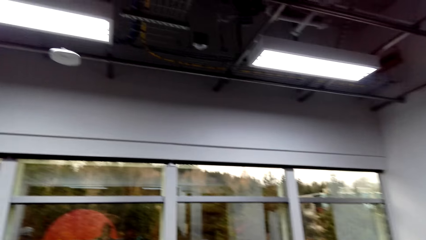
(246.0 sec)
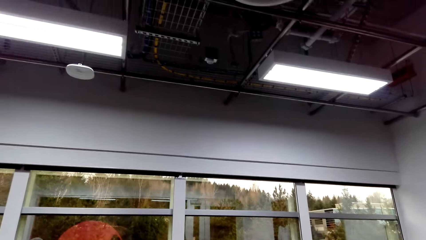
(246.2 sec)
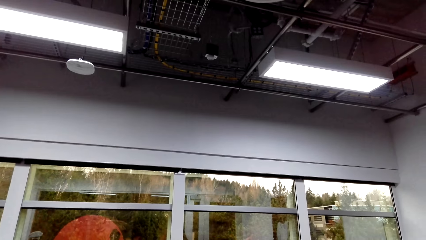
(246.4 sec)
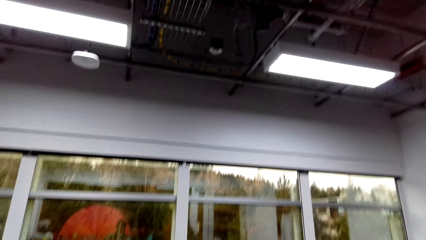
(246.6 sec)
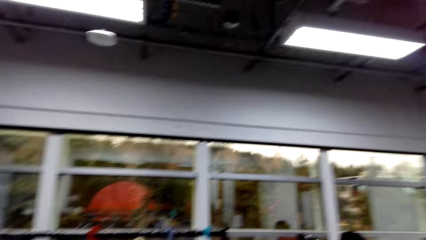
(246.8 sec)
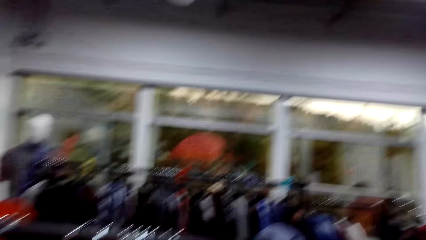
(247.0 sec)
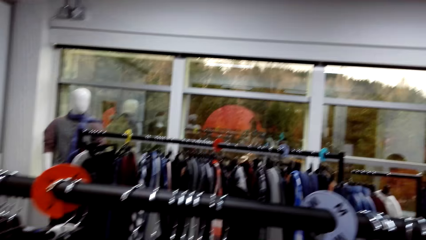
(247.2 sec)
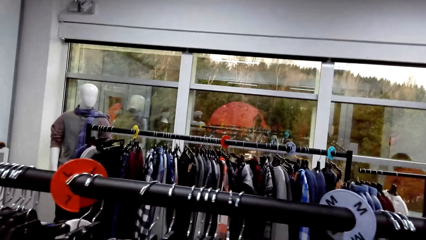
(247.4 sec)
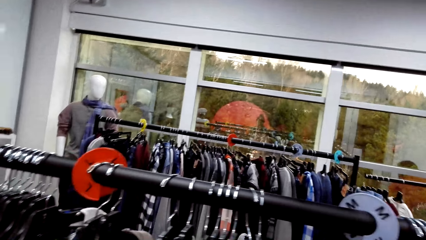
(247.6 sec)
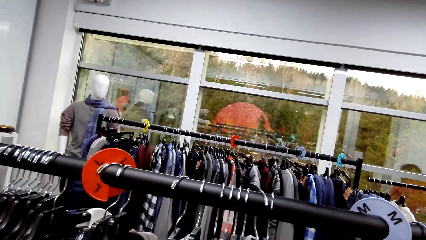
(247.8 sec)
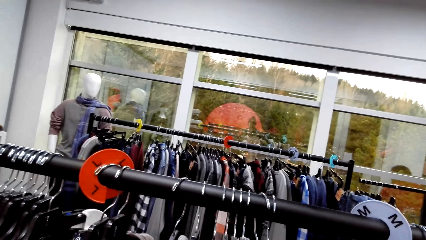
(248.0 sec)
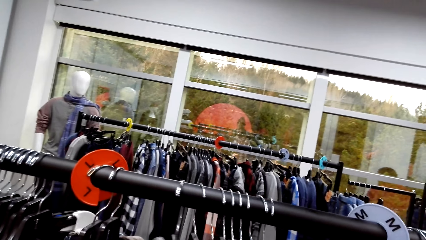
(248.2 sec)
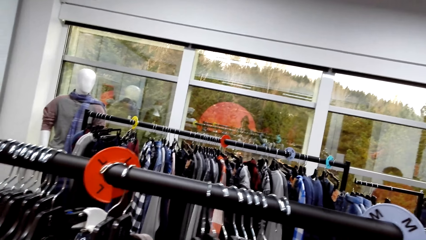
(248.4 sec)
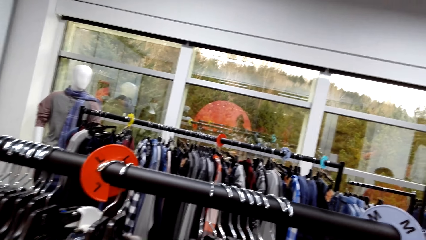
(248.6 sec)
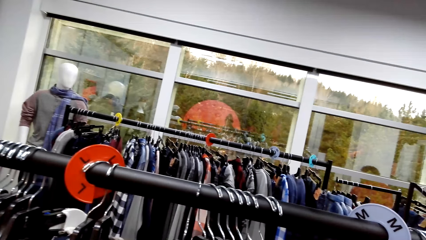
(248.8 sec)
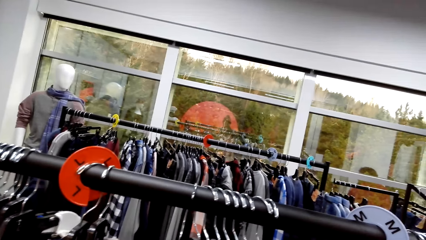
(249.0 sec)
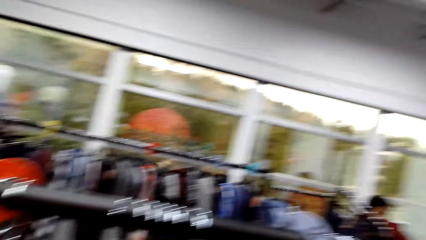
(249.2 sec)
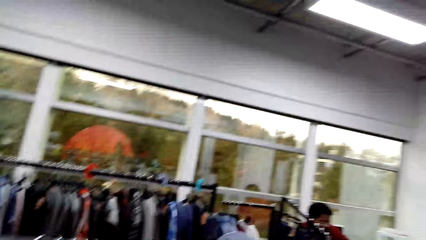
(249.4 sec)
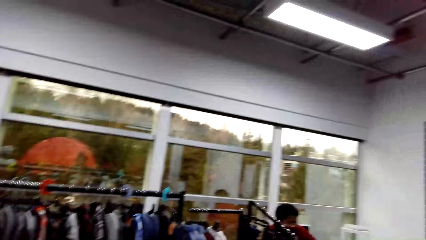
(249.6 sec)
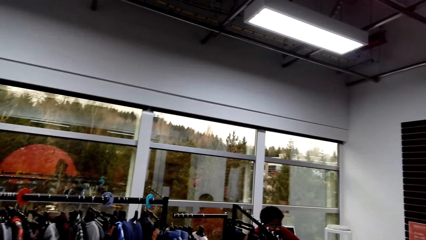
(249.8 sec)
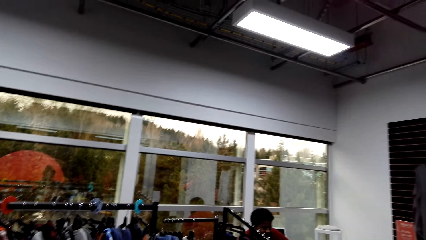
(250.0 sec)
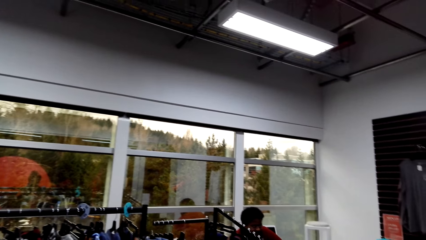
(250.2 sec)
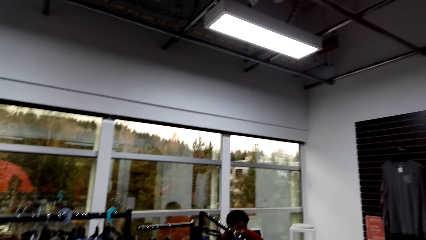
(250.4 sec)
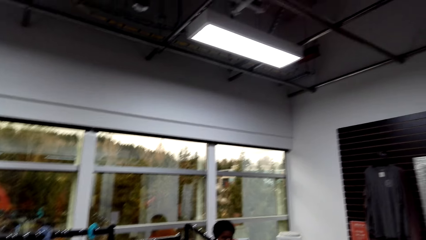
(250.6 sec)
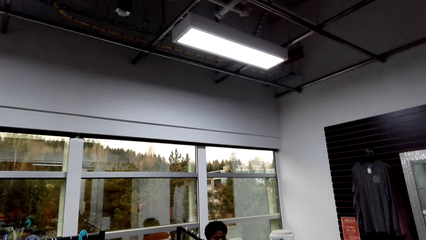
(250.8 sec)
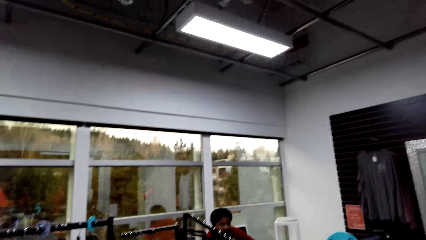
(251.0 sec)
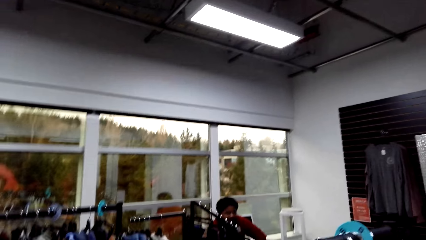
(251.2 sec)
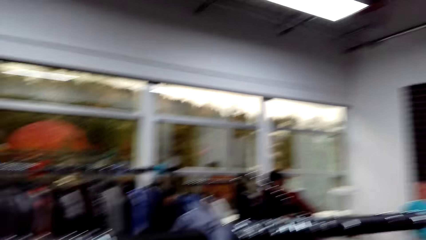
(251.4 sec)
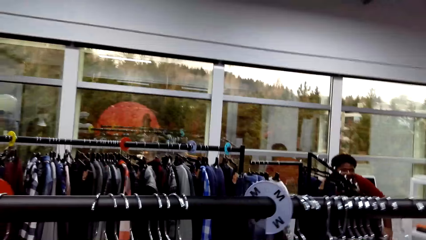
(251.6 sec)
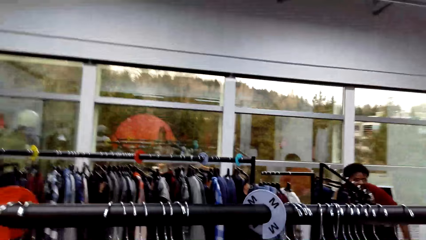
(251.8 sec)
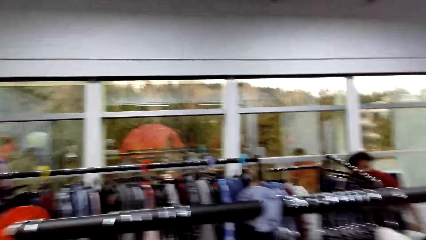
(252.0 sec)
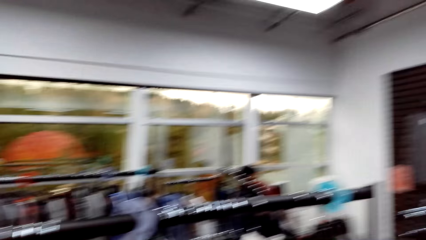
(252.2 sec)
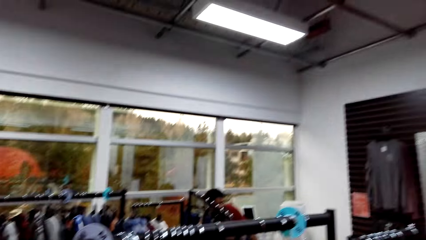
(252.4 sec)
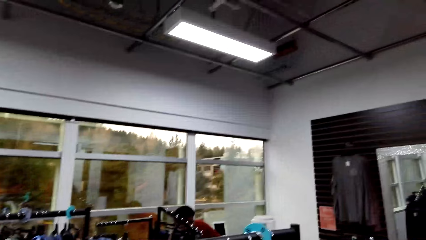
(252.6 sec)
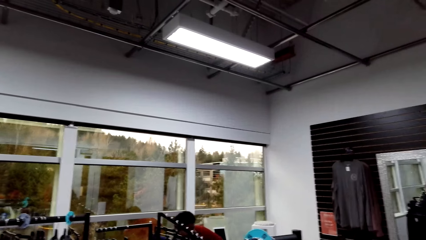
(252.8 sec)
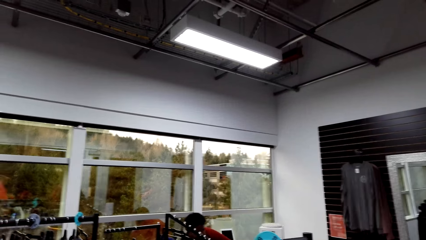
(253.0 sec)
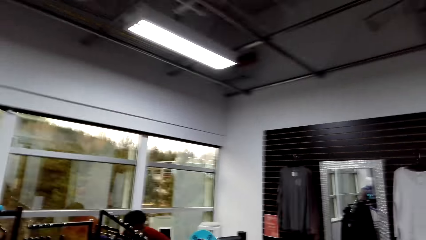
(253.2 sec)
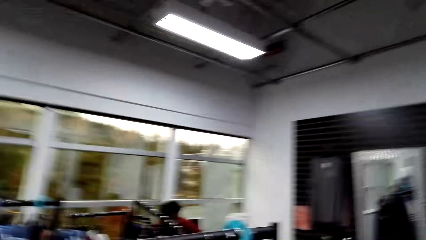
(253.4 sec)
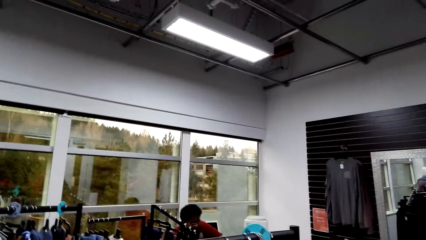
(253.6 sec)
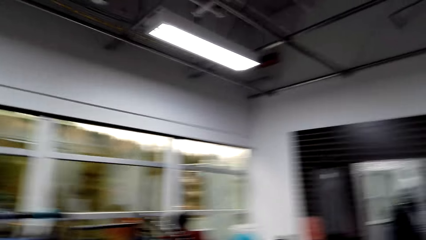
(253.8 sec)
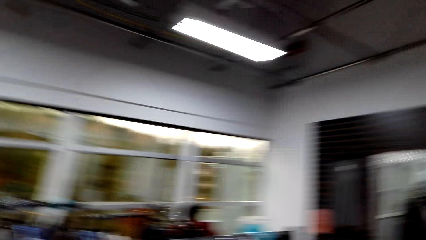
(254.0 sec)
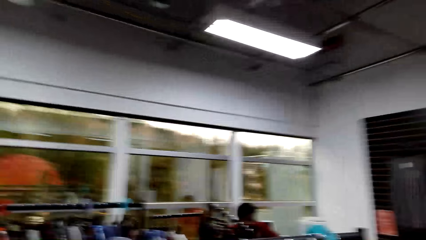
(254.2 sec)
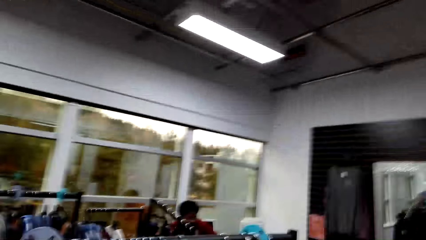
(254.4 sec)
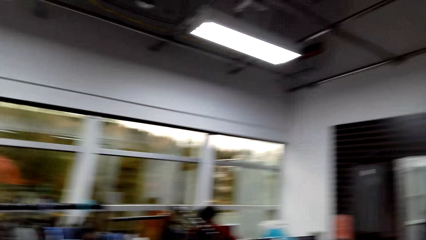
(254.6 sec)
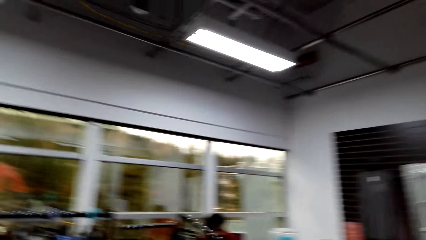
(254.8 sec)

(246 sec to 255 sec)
The camera wearer walks around. They look around.

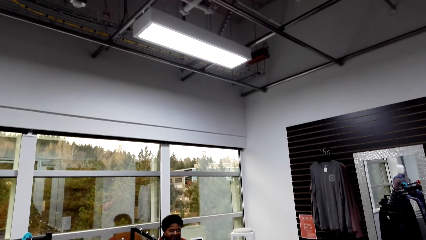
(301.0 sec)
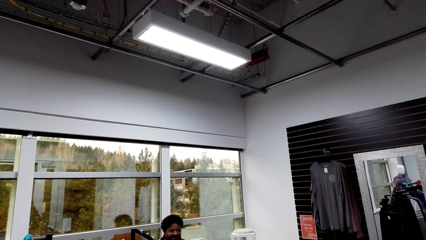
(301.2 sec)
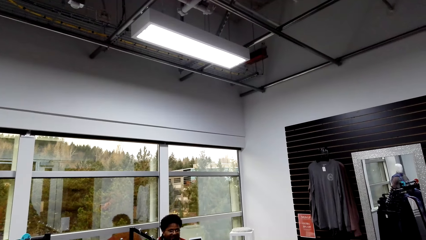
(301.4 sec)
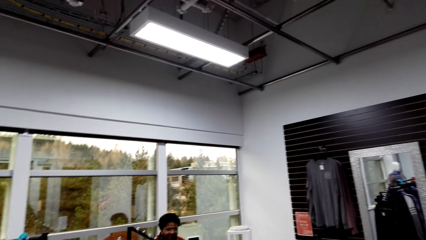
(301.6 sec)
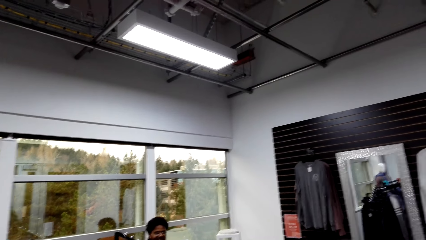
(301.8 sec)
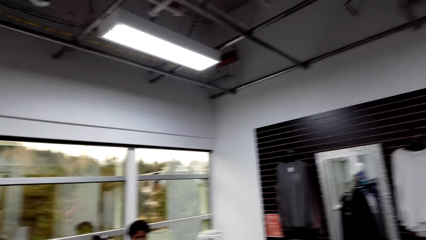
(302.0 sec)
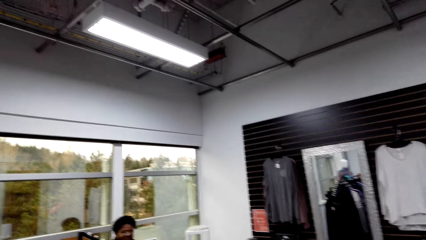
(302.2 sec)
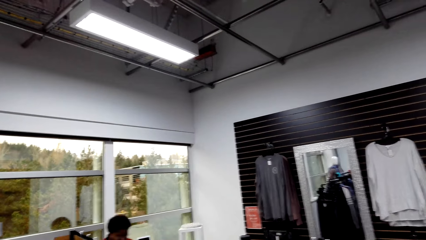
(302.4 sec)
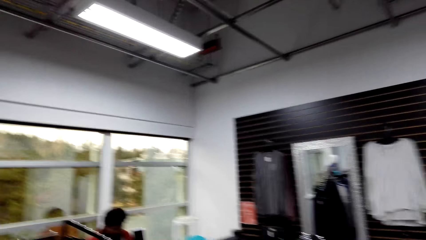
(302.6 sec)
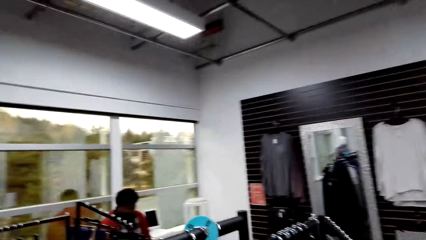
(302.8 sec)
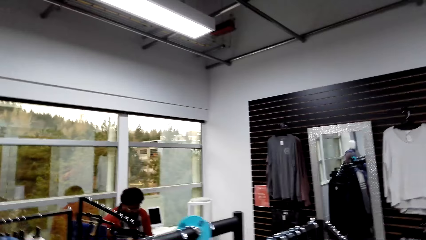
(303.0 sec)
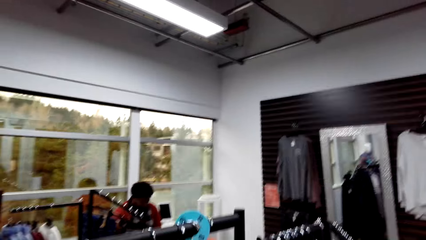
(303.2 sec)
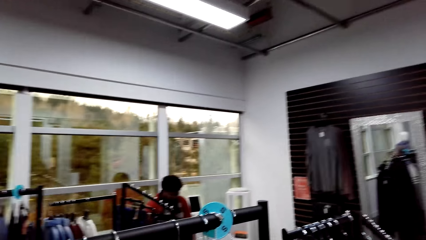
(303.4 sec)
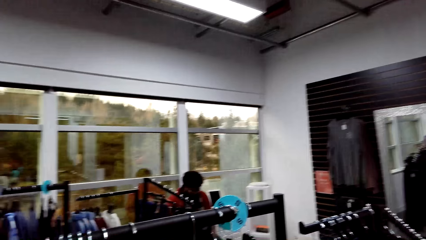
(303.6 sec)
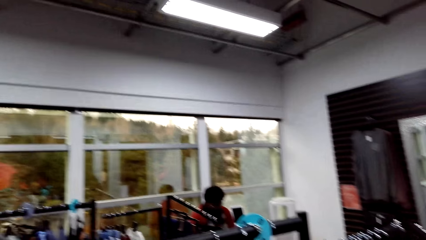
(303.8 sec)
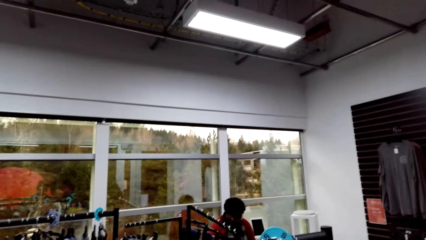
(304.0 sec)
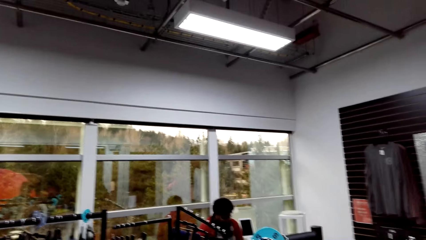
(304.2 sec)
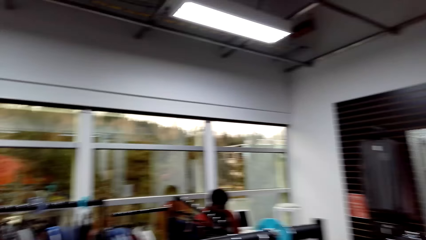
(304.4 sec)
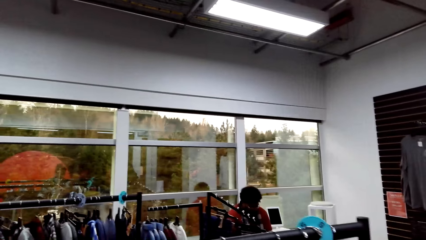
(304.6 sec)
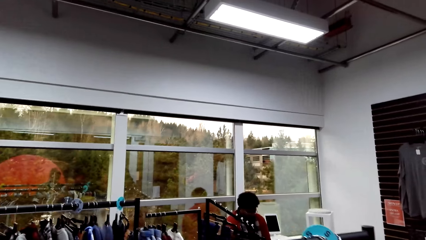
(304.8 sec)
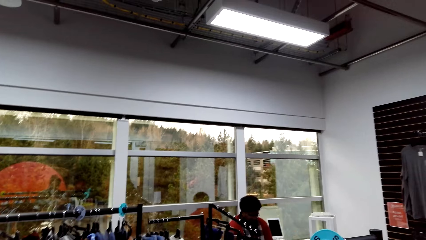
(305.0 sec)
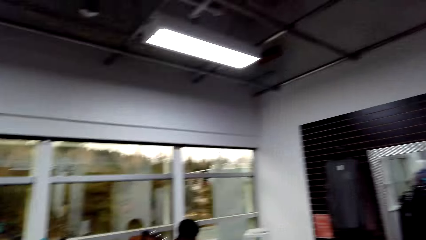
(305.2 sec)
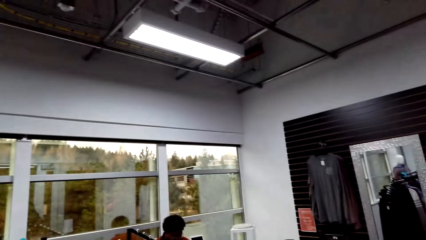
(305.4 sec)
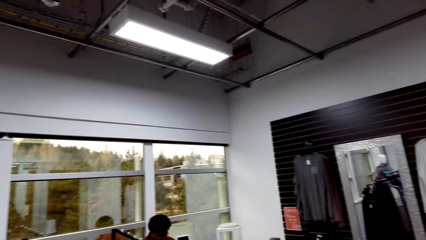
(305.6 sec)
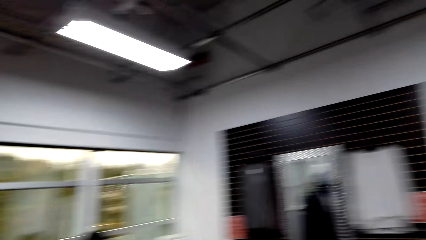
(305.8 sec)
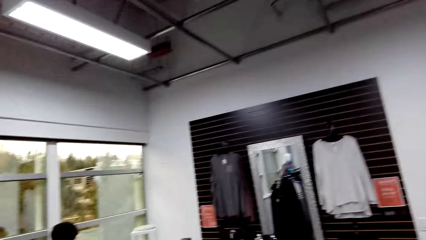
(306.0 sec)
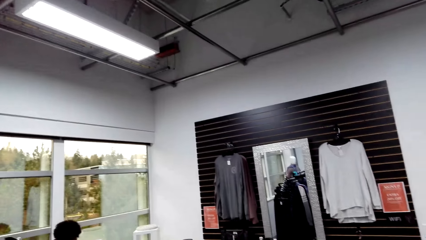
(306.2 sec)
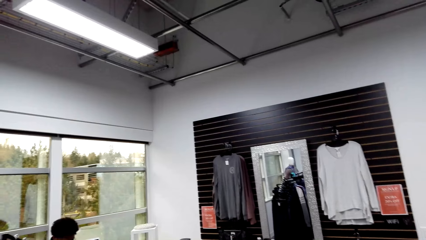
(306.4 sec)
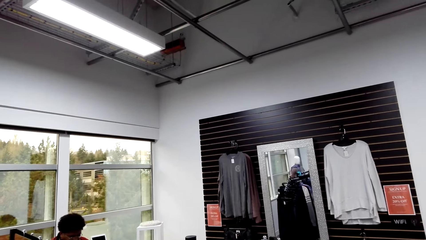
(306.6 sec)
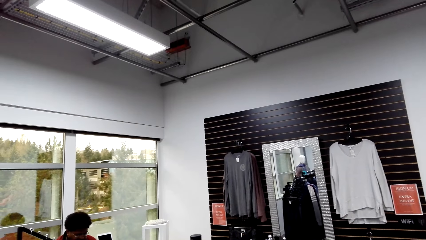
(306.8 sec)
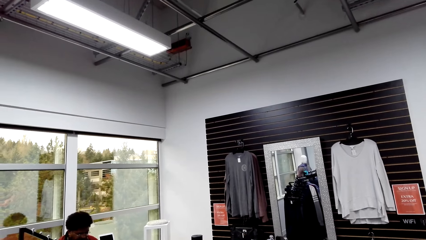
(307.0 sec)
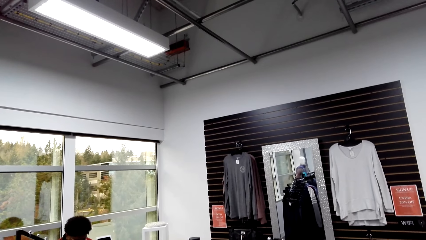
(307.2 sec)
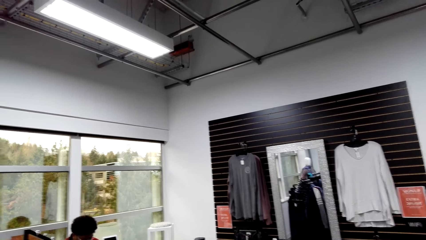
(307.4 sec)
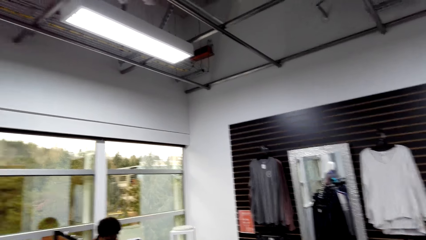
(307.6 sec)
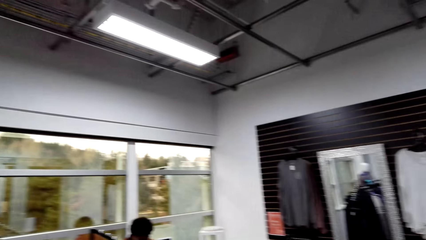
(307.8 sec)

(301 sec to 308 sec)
The camera wearer touches the clothes from the hanger.
